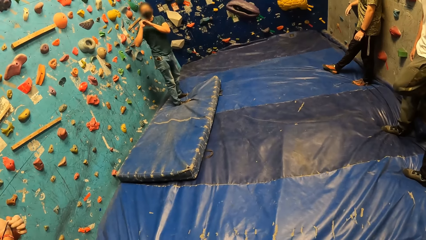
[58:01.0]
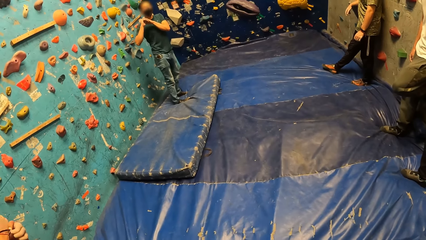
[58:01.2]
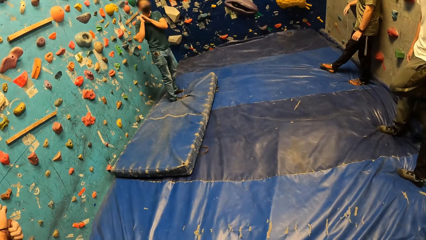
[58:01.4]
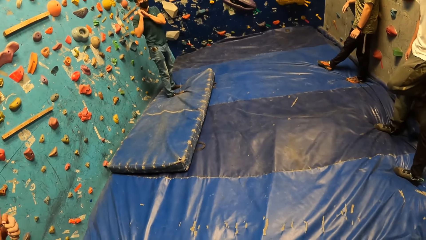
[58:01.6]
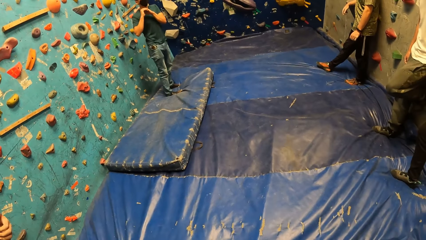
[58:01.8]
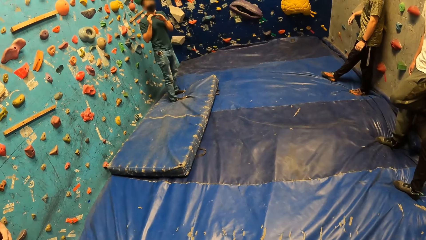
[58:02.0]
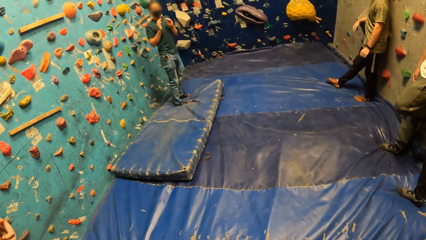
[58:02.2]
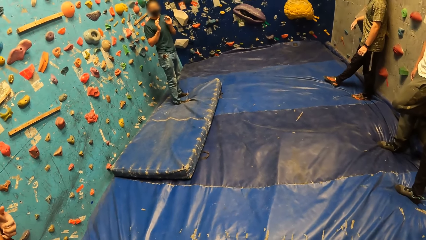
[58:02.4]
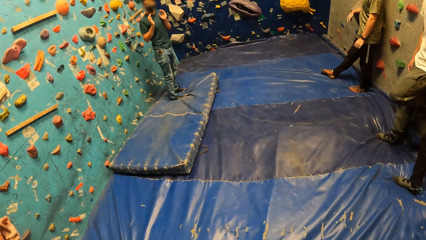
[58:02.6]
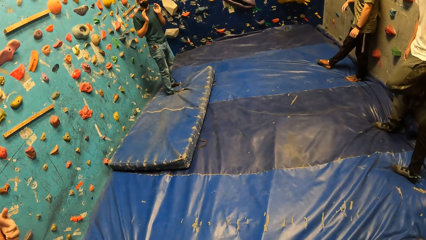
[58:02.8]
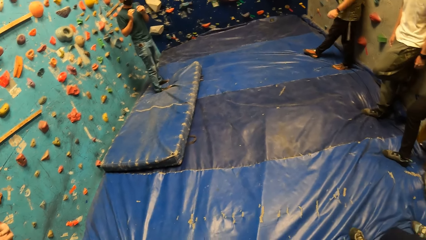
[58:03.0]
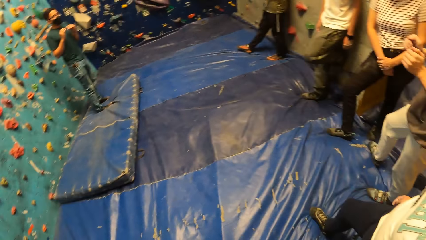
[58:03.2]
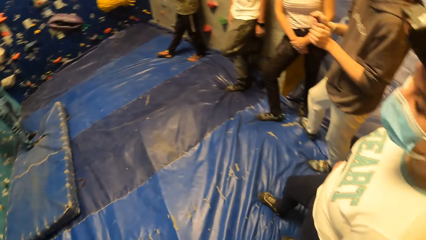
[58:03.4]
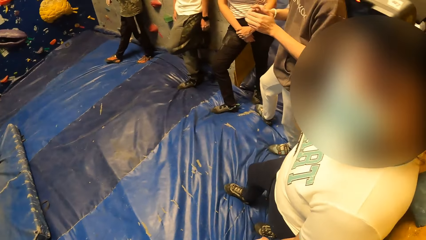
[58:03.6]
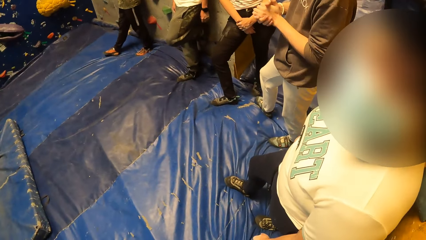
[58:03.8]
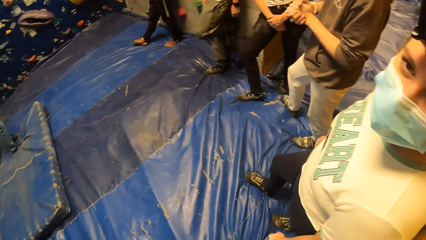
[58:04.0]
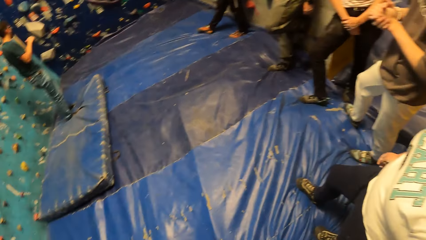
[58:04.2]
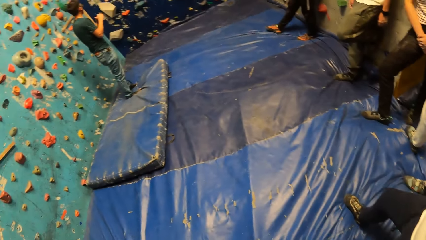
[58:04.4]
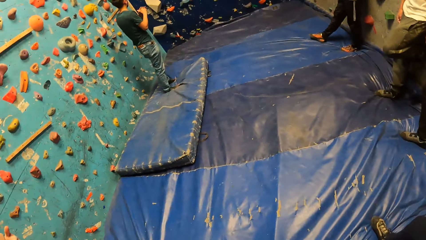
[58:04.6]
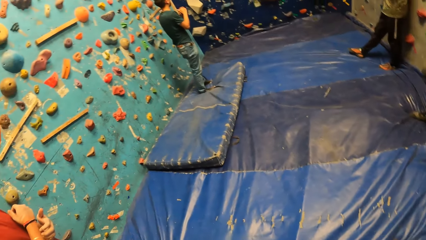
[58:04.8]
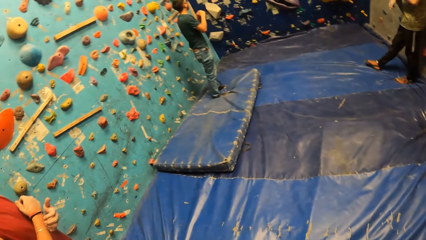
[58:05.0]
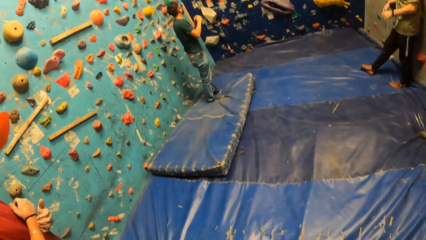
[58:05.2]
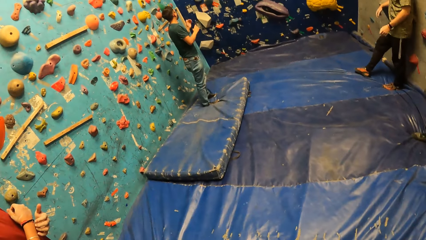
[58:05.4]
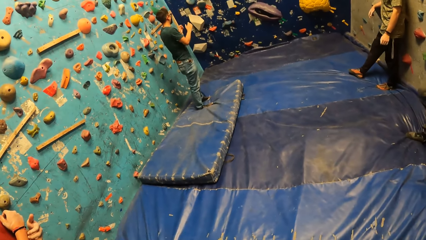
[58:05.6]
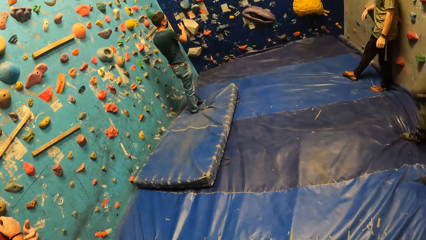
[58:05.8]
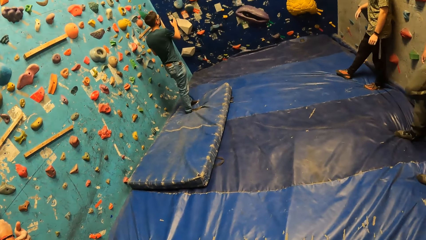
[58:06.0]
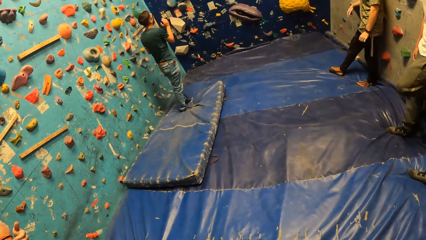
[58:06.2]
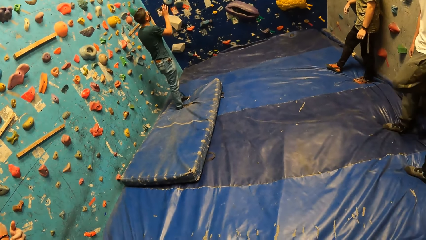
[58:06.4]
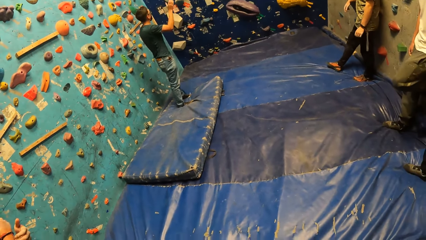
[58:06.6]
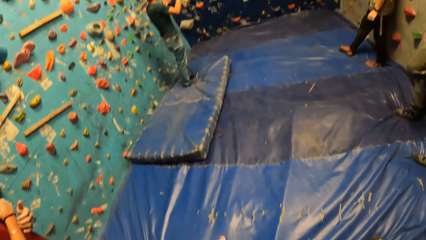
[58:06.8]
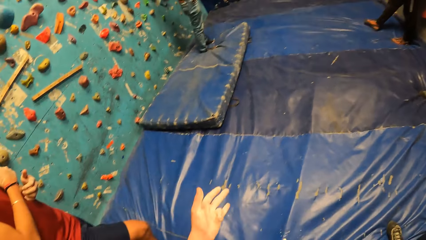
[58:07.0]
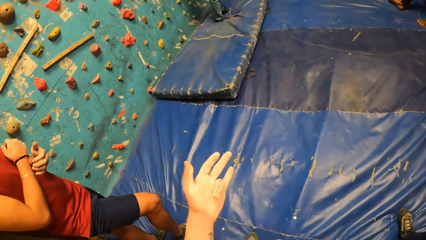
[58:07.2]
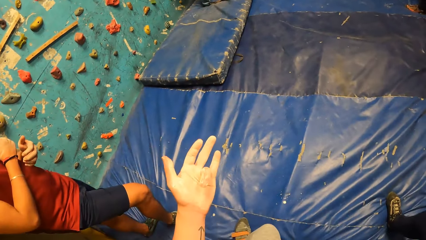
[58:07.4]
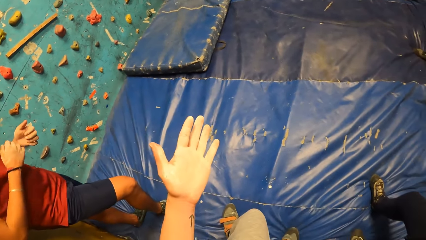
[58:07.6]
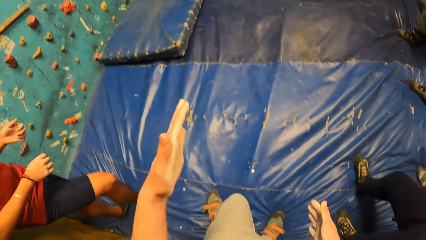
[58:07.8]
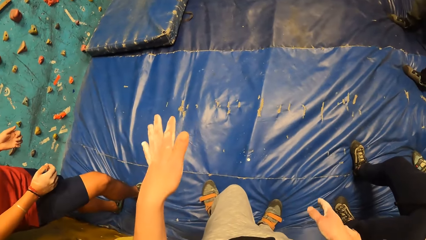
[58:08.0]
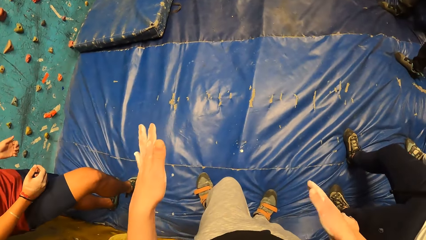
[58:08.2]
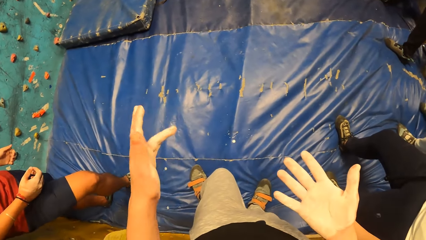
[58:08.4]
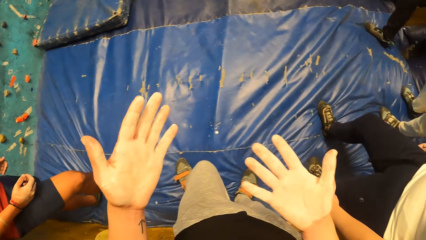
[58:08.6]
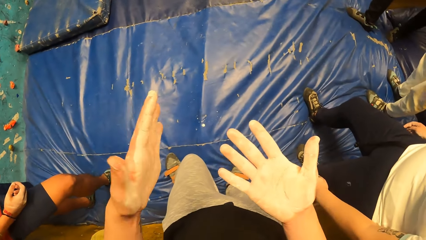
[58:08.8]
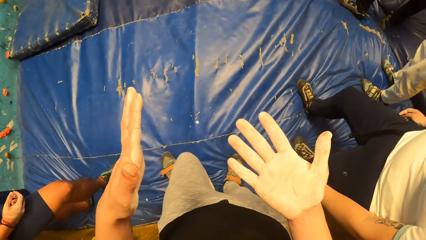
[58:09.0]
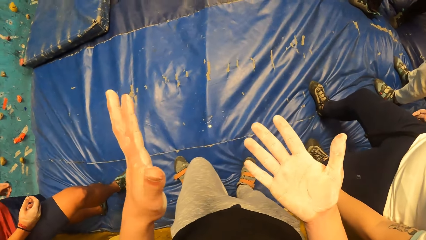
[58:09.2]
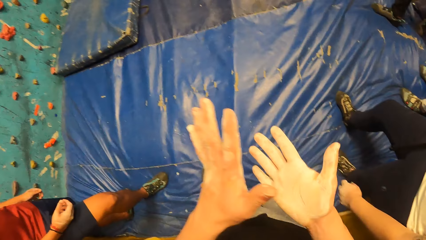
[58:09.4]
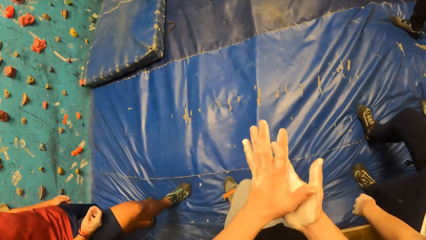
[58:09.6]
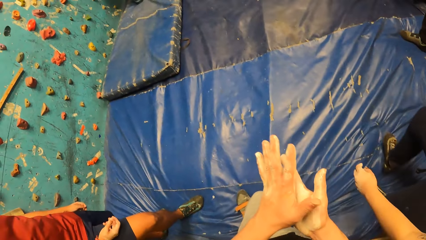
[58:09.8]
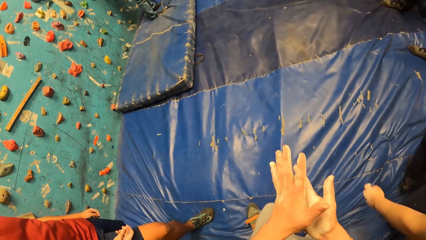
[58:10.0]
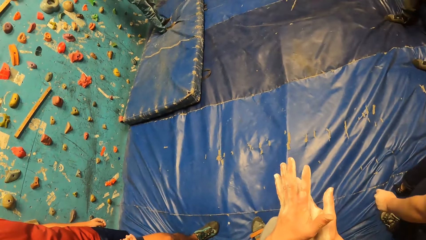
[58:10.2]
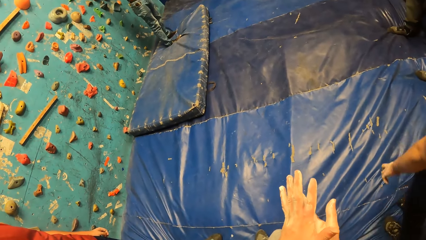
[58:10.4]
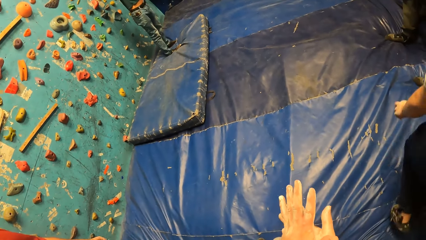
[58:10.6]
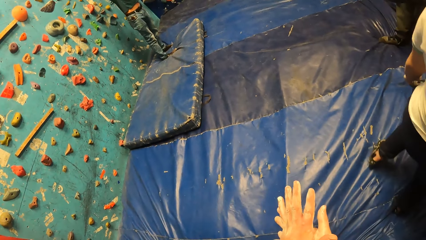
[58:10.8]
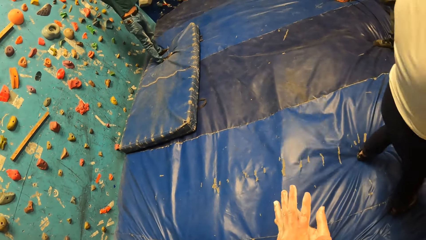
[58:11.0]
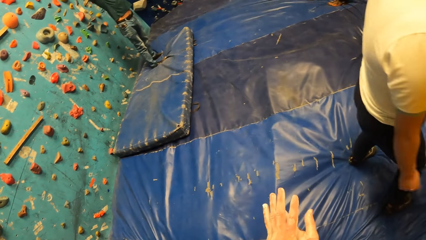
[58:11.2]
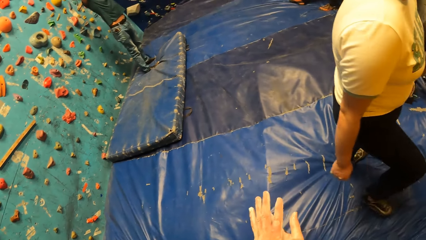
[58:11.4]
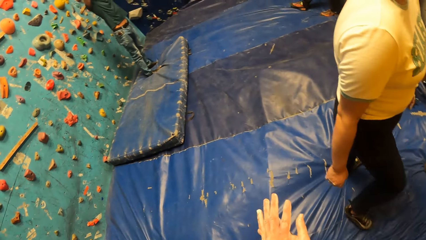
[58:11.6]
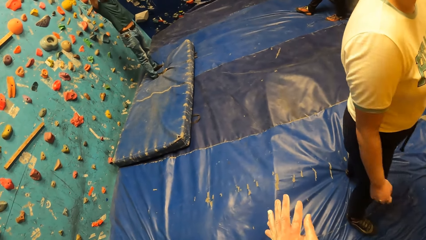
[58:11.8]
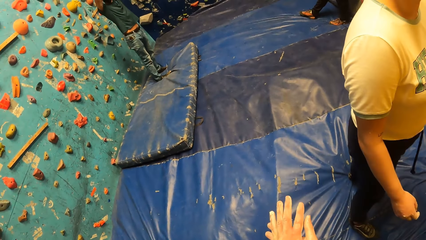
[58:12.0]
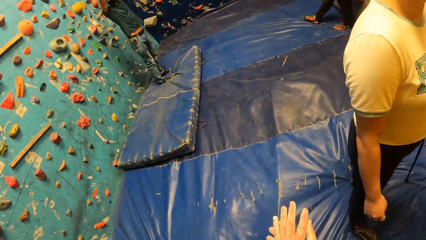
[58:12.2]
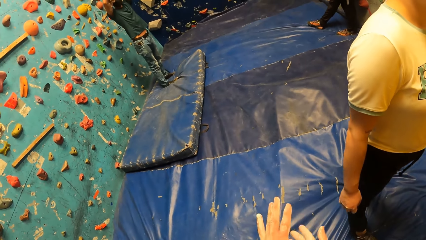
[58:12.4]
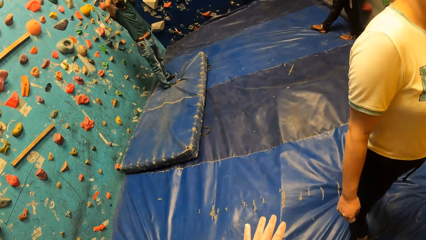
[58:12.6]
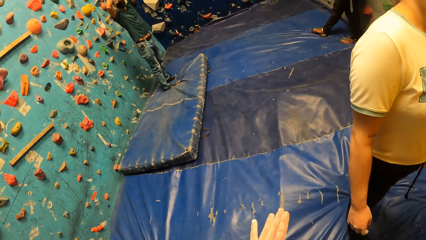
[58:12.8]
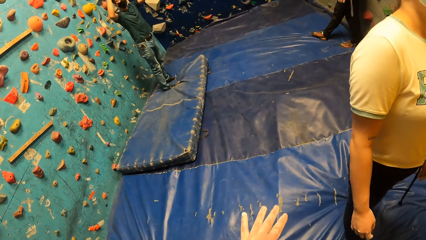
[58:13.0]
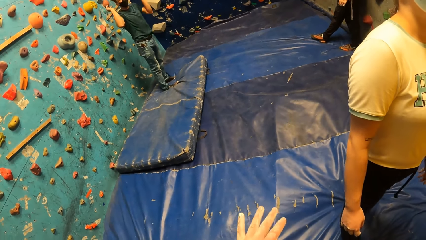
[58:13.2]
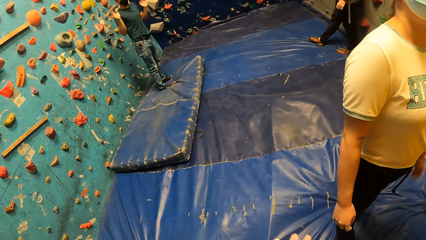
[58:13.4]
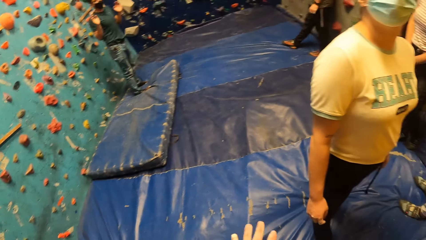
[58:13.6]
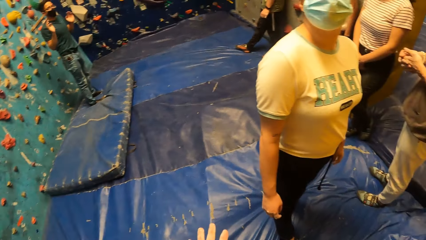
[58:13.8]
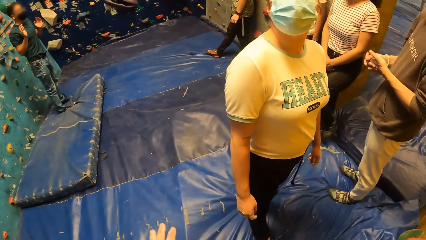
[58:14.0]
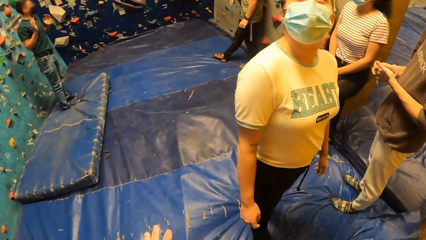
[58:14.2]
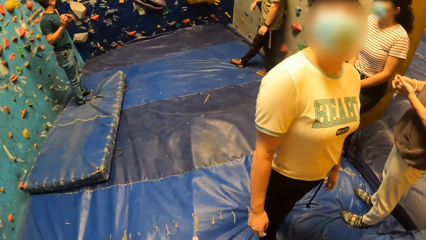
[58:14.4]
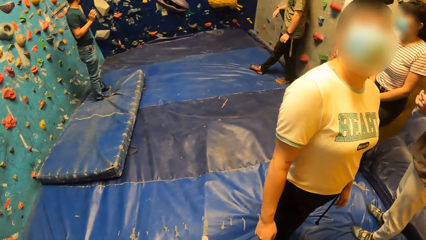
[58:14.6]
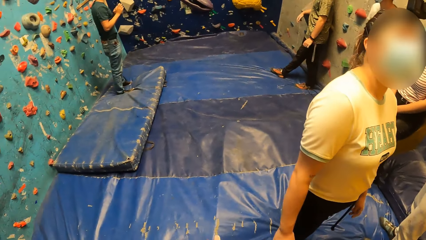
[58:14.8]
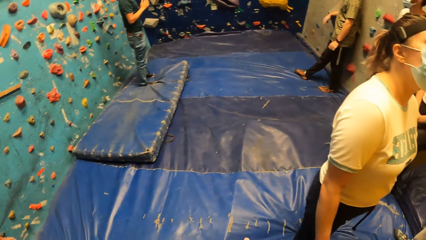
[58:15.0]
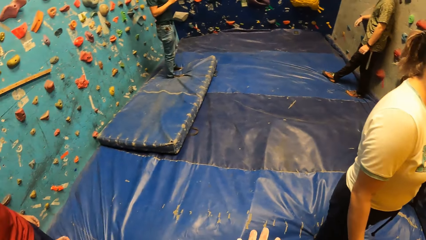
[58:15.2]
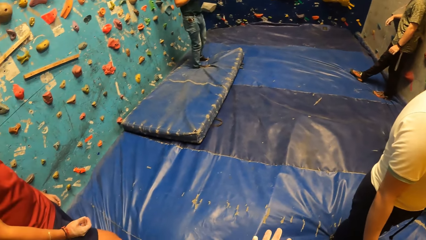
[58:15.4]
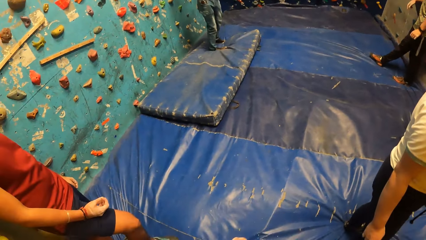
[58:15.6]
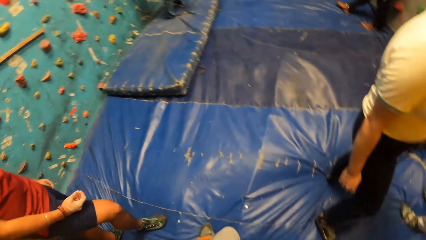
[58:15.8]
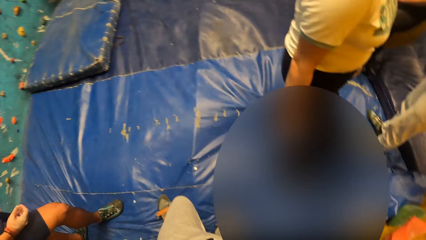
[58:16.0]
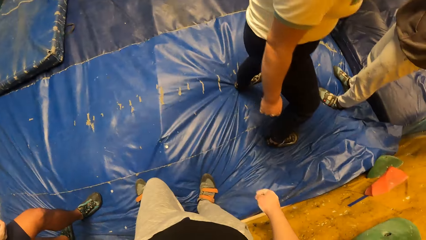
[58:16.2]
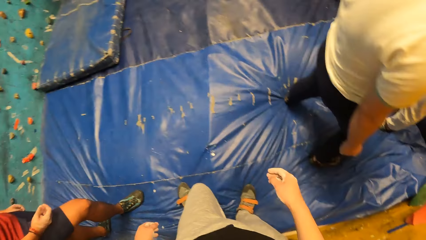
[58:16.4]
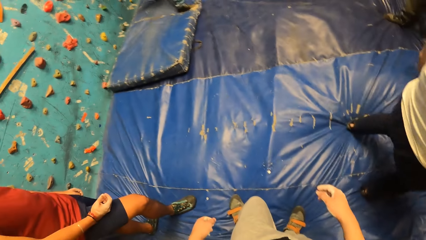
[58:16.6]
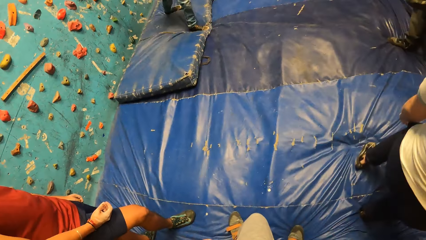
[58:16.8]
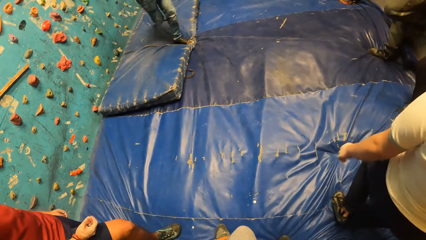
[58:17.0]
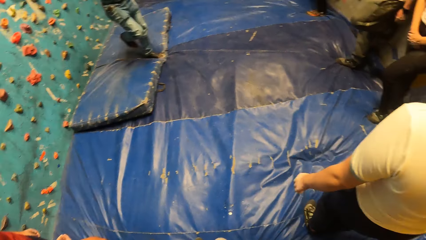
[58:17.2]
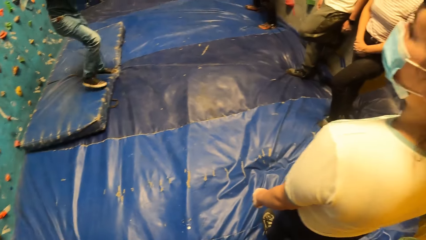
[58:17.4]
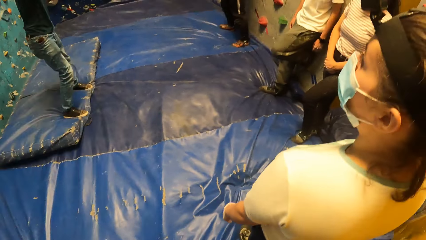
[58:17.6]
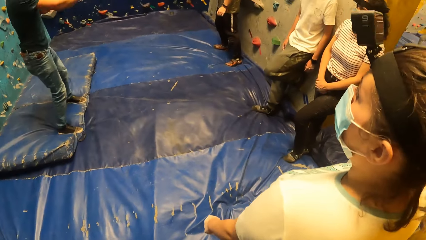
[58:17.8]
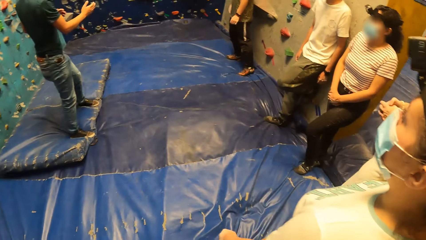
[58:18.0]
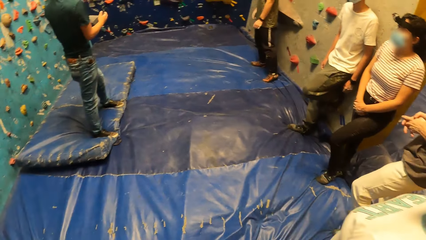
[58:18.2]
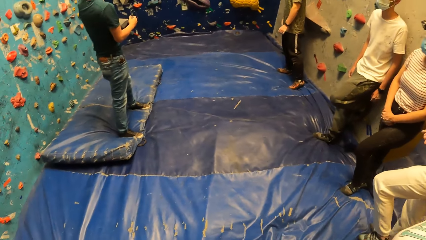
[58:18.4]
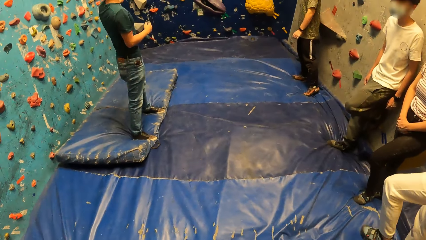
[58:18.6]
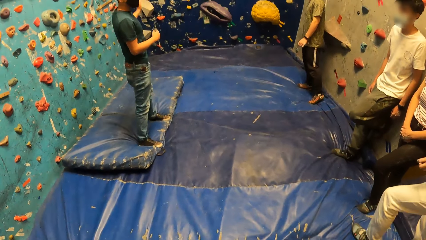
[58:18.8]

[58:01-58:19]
The camera wearer moves the hands. He looks at his hand. He rubs his hands onto each other. He claps the hands. A woman walks in the climb wall room. A man converses in the climb wall room. The woman looks up the climb wall. The camera wearer puts the hands down. The woman leans on the climb wall.
